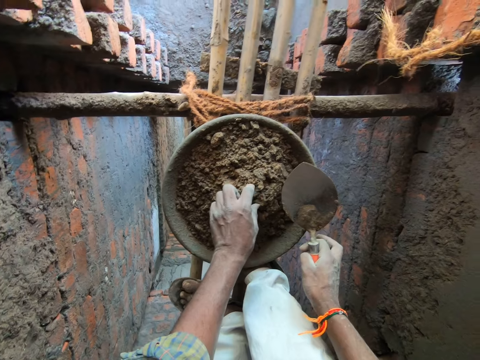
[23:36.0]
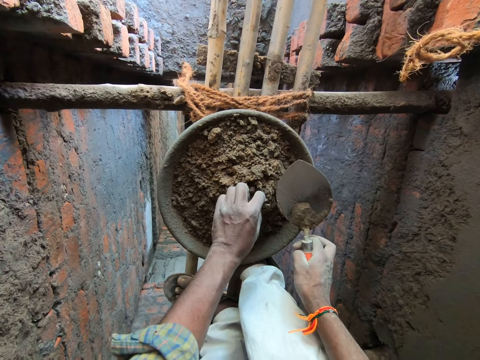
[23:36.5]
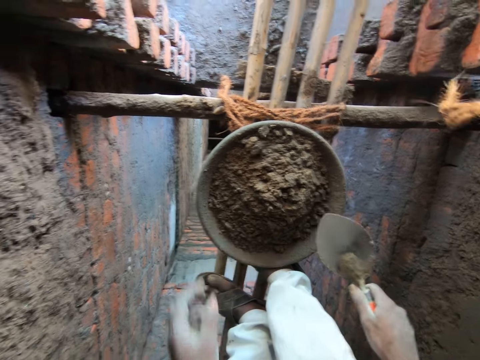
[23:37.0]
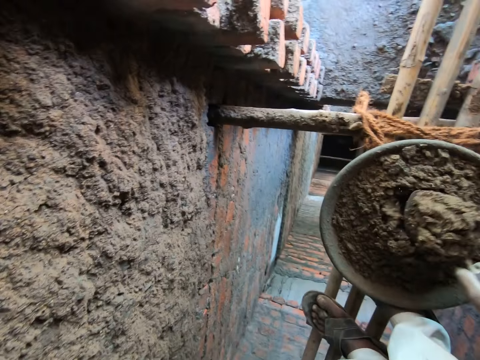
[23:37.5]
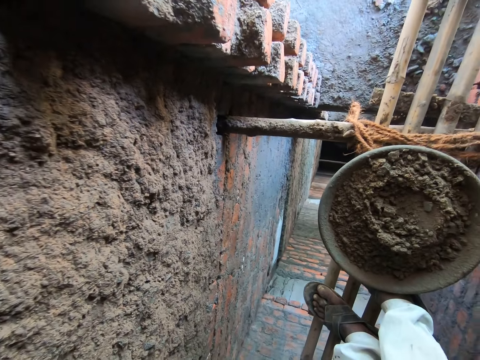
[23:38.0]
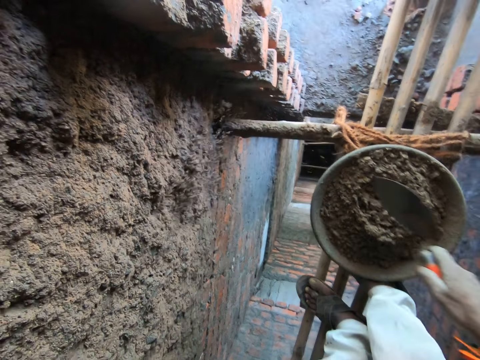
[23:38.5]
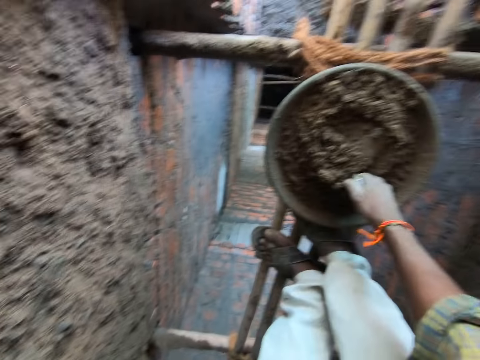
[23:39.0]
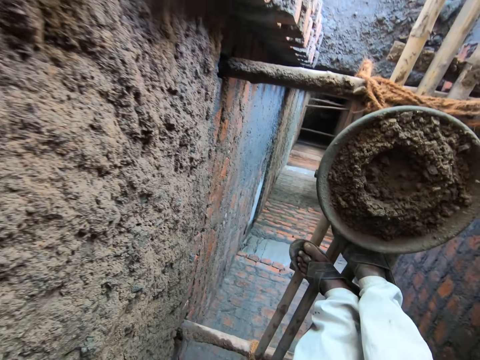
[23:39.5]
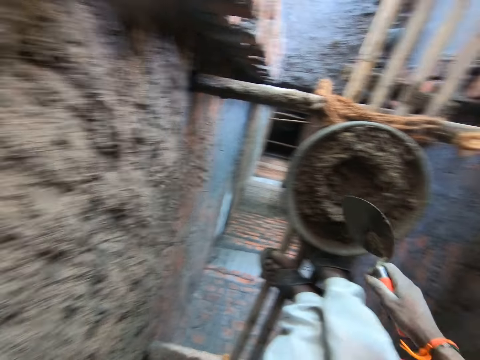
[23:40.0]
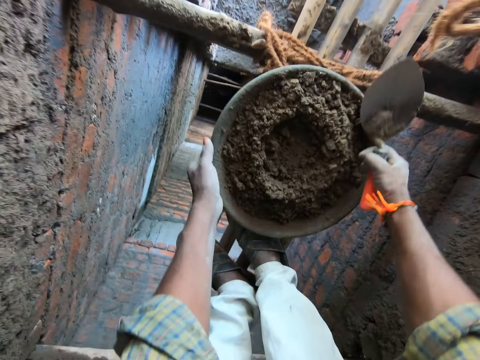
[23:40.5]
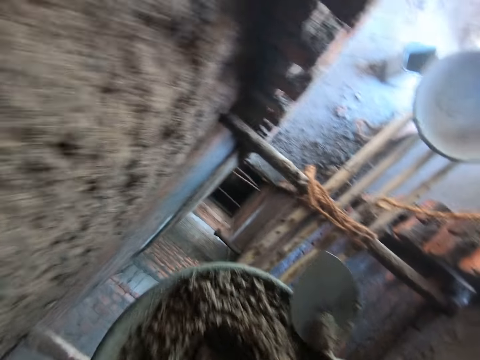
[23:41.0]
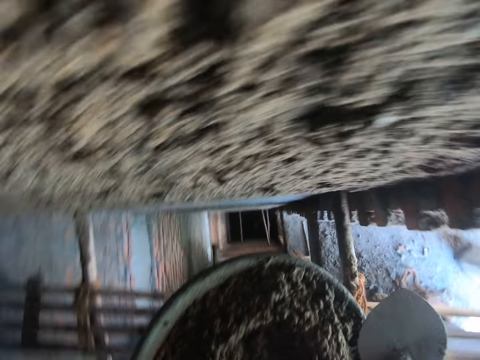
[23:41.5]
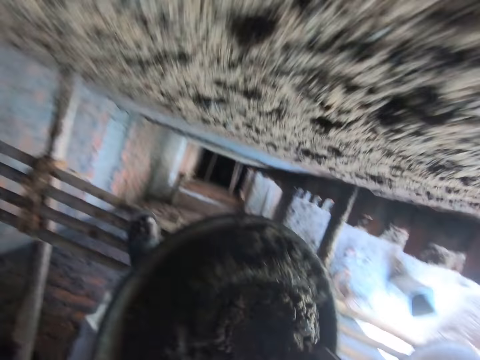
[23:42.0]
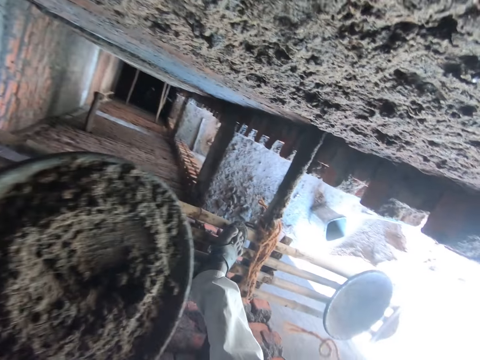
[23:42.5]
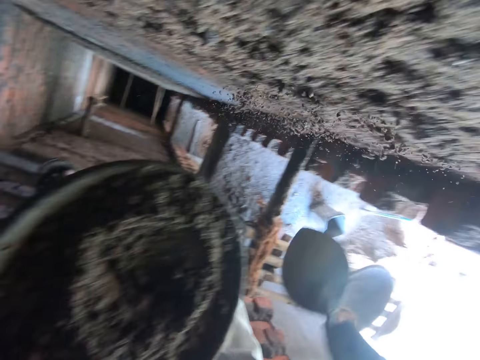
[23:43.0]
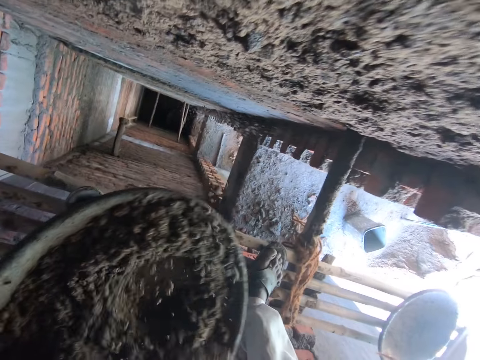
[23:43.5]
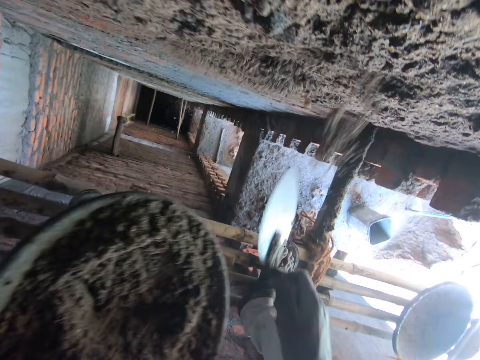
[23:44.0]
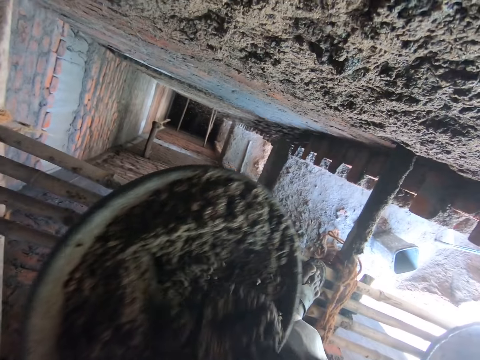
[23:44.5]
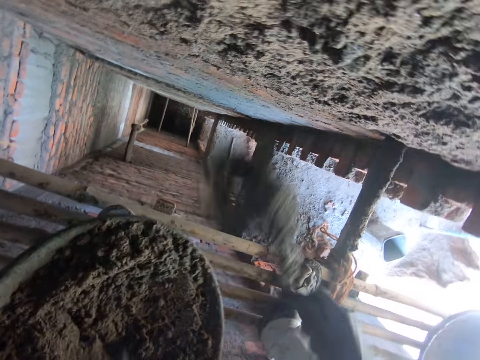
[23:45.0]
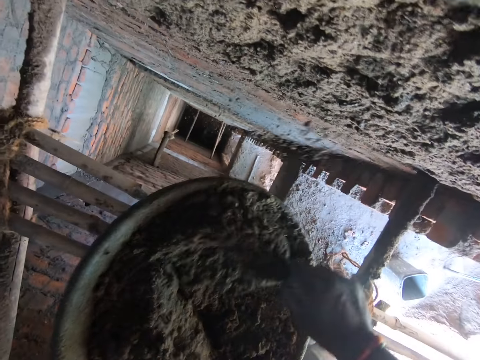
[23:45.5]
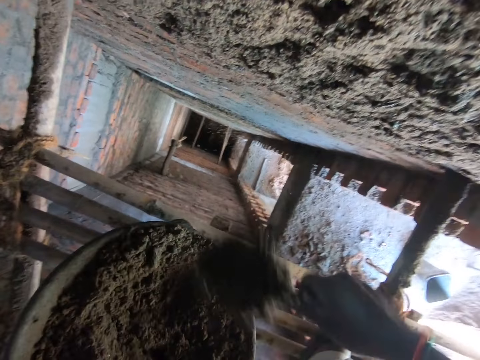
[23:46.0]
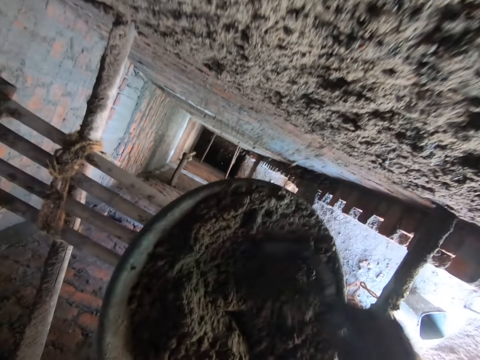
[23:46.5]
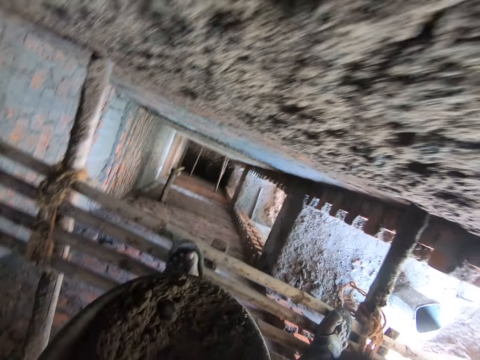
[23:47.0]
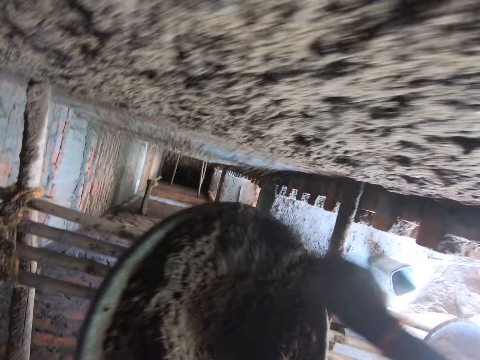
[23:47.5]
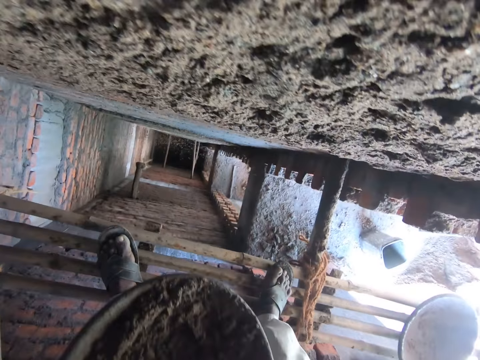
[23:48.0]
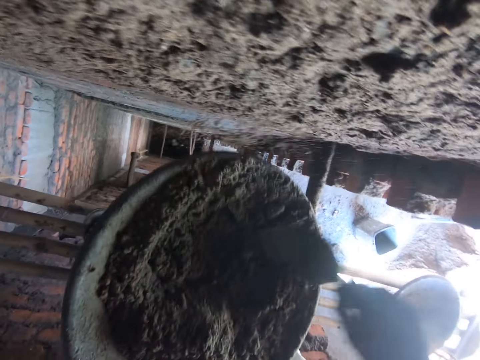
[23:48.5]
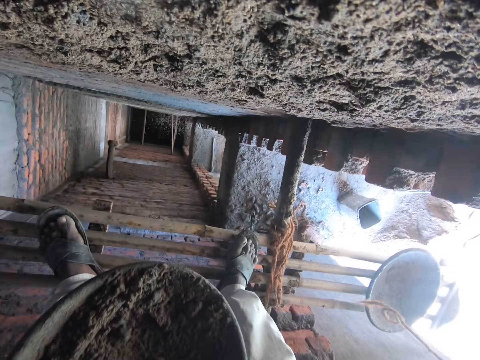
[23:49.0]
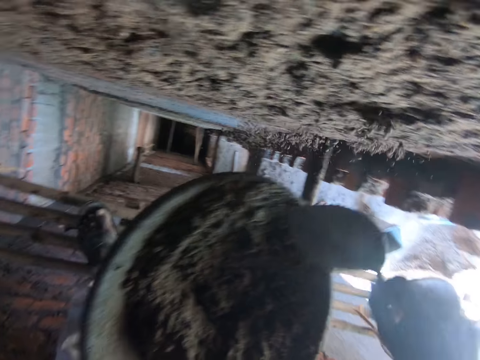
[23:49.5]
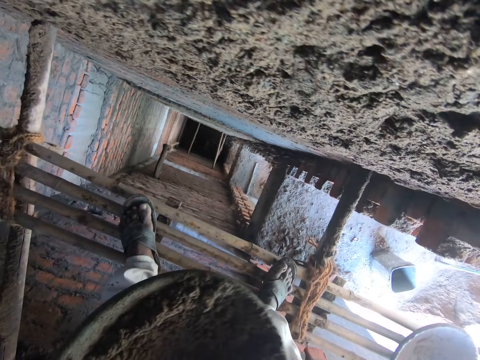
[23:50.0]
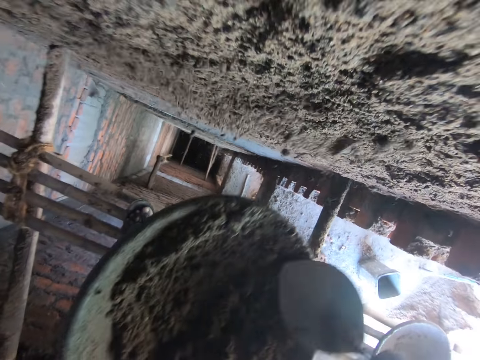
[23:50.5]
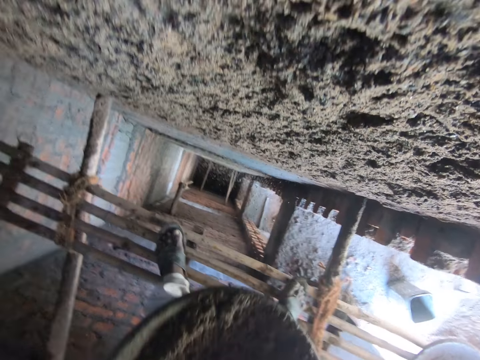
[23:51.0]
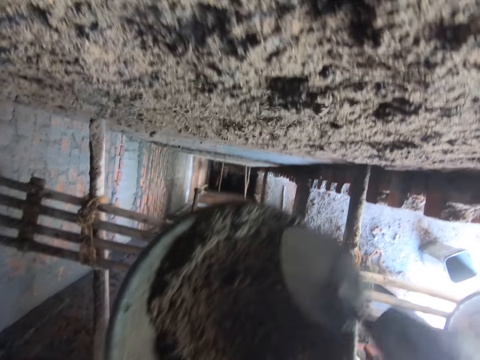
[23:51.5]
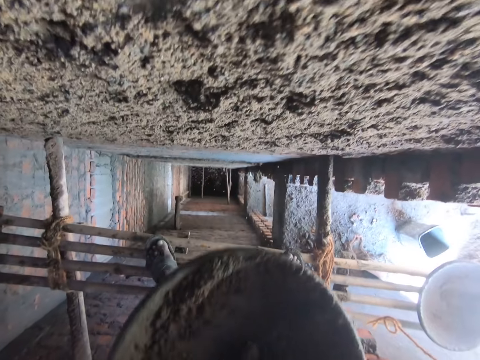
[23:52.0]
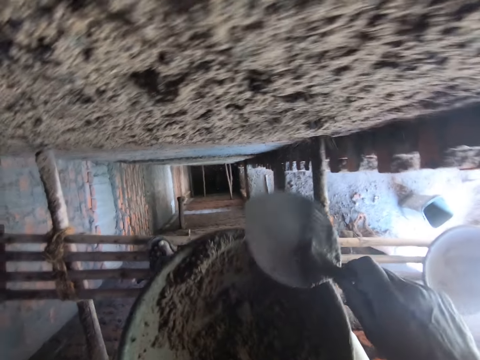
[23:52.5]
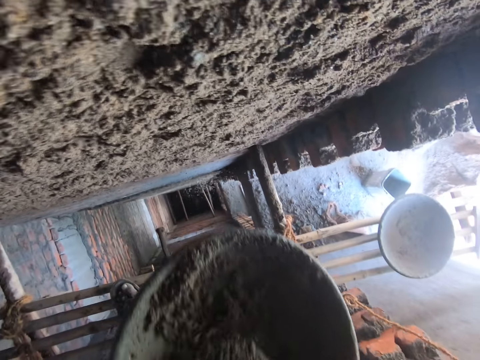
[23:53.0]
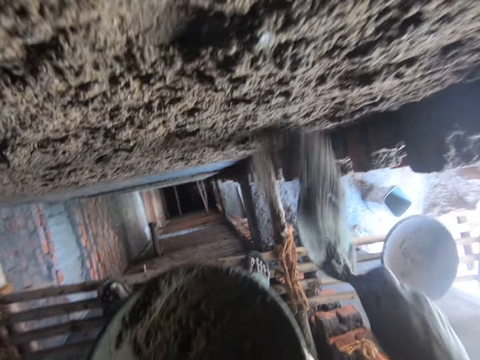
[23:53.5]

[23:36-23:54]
The camera wearer touches cement in the head pan with his left hand. He takes cement from the head pan with the masonry trowel in his right hand. He pours cement from the masonry trowel in his right hand on the wall. He takes cement from the head pan with the masonry trowel in his right hand. He pours cement from the masonry trowel in his right hand on the wall. He picks up the head pan from the bamboo scaffolding with his hands. He holds the head pan with his left hand. He takes cement from the head pan with the masonry trowel in his right hand. He pours cement from the masonry trowel in his right hand on the wall. He takes cement from the head pan with the masonry trowel in his right hand. He pours cement from the masonry trowel in his right hand on the wall. He takes cement from the head pan with the masonry trowel in his right hand. He pours cement from the masonry trowel in his right hand on the wall. He takes cement from the head pan with the masonry trowel in his right hand. He pours cement from the masonry trowel in his right hand on the wall. He takes cement from the head pan with the masonry trowel in his right hand. He pours cement from the masonry trowel in his right hand on the wall. He takes cement from the head pan with the masonry trowel in his right hand. He pours cement from the masonry trowel in his right hand on the wall. He takes cement from the head pan with the masonry trowel in his right hand. He pours cement from the masonry trowel in his right hand on the wall. He takes cement from the head pan with the masonry trowel in his right hand. He pours cement from the masonry trowel in his right hand on the wall. He takes cement from the head pan with the masonry trowel in his right hand. He pours cement from the masonry trowel in his right hand on the wall. He takes cement from the head pan with the masonry trowel in his right hand. He pours cement from the masonry trowel in his right hand on the wall. He takes cement from the head pan with the masonry trowel in his right hand. He pours cement from the masonry trowel in his right hand on the wall.

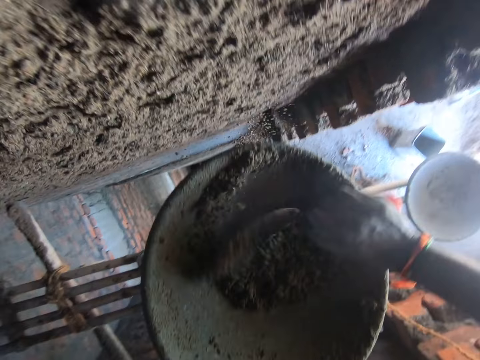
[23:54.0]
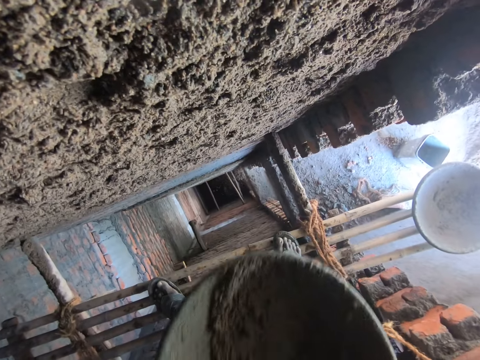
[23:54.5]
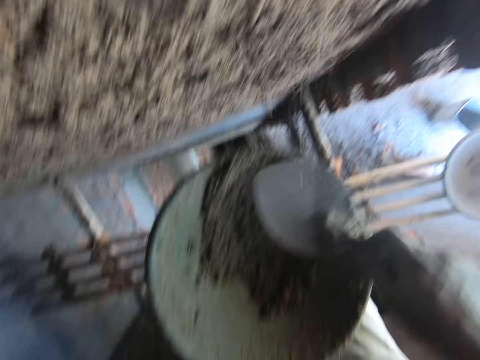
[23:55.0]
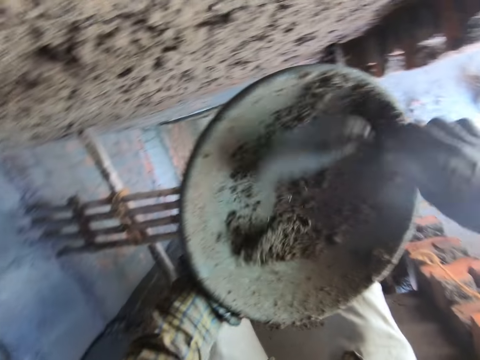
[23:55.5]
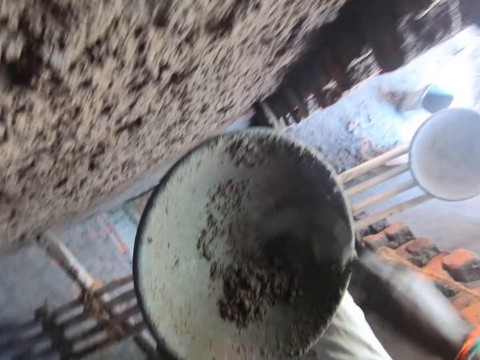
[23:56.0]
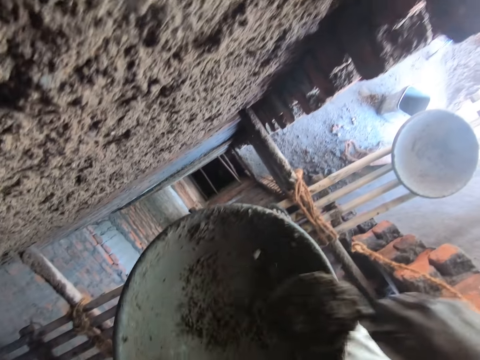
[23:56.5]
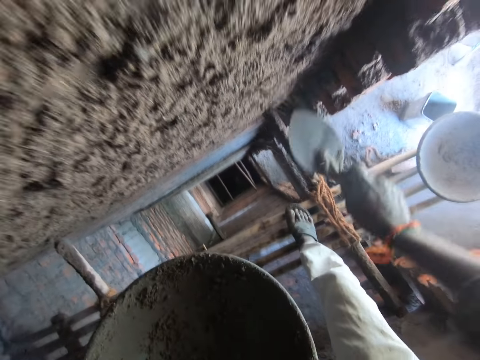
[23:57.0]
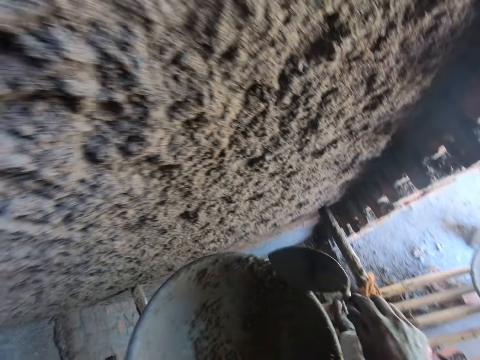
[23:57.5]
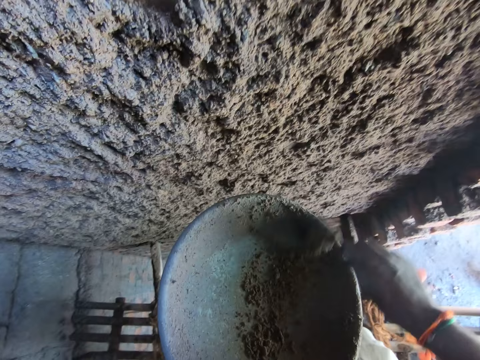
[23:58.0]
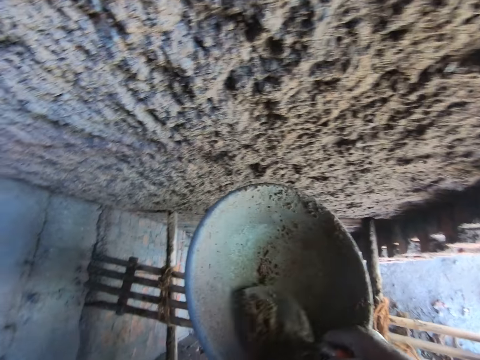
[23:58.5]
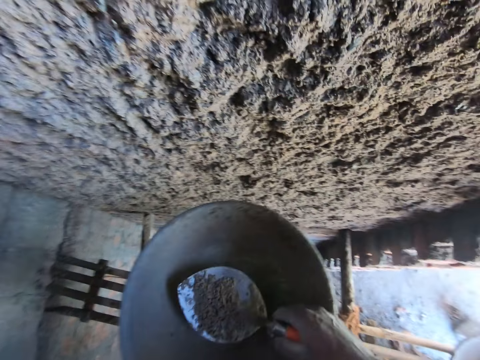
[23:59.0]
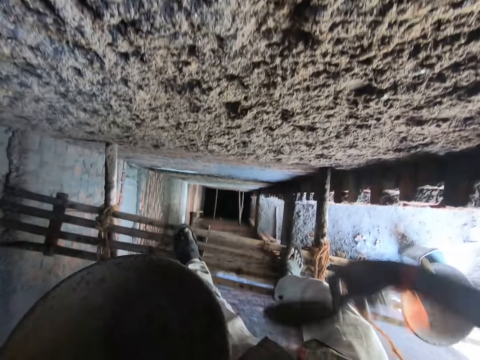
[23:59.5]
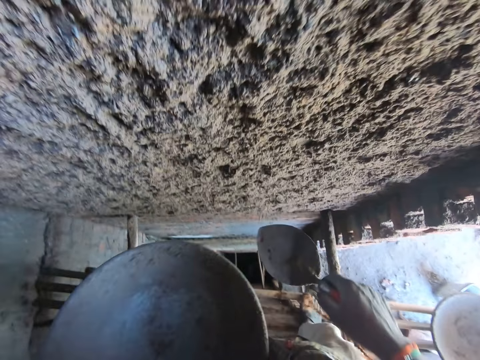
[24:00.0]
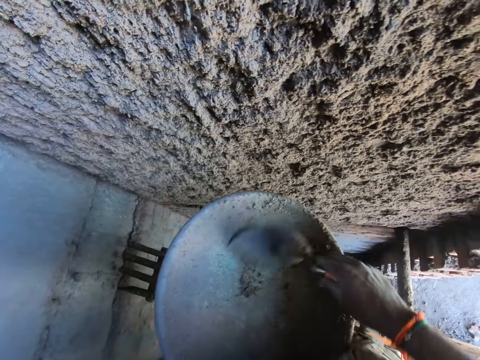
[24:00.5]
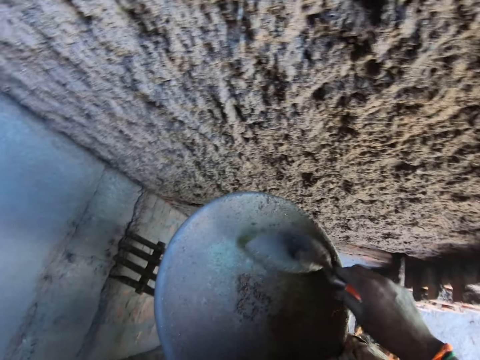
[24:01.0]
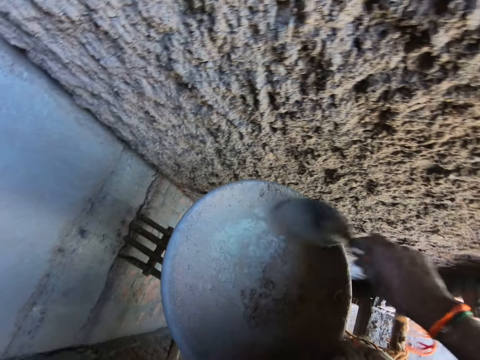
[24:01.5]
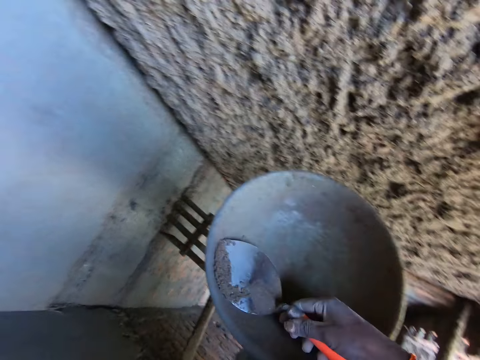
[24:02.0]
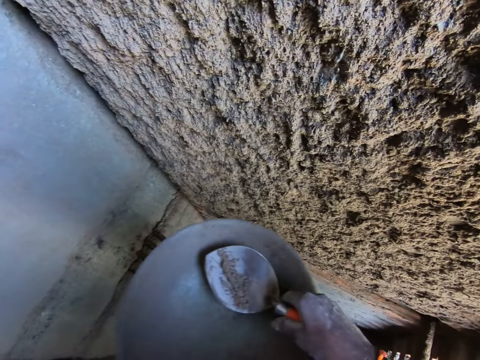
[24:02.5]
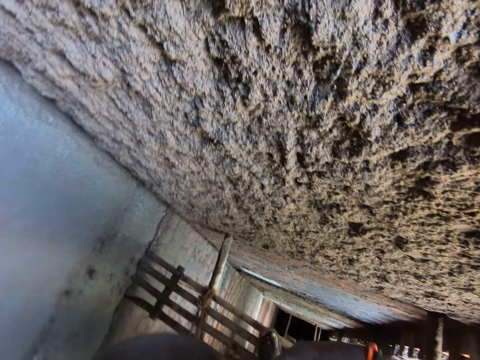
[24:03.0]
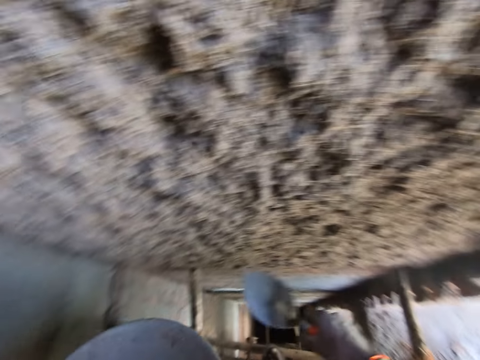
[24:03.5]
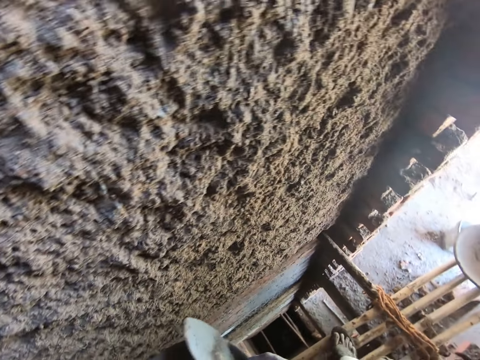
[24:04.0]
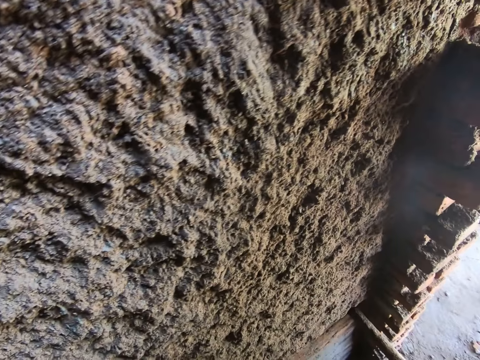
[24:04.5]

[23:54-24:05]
The camera wearer takes cement from the head pan with the masonry trowel in his right hand. He pours cement from the masonry trowel in his right hand on the wall. He takes cement from the head pan with the masonry trowel in his right hand. He pours cement from the masonry trowel in his right hand on the wall. He takes cement from the head pan with the masonry trowel in his right hand. He pours cement from the masonry trowel in his right hand on the wall. He takes cement from the head pan with the masonry trowel in his right hand. He pours cement from the masonry trowel in his right hand on the wall. He passes the head pan in his left hand to his right hand.
